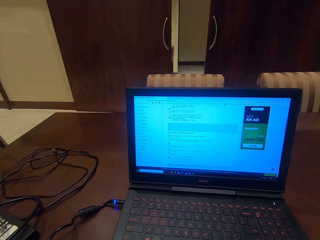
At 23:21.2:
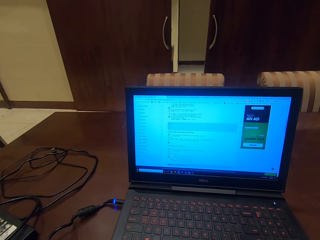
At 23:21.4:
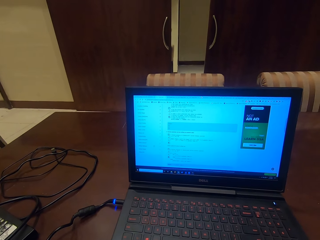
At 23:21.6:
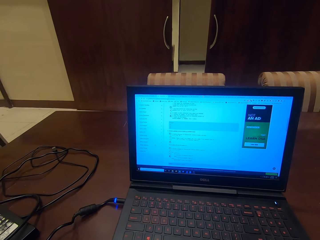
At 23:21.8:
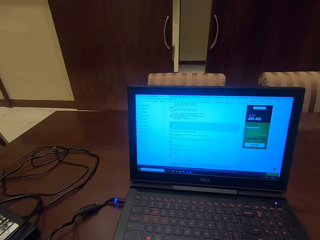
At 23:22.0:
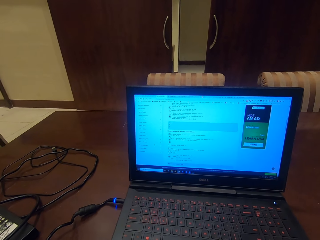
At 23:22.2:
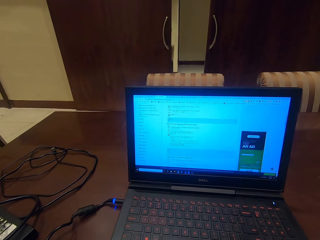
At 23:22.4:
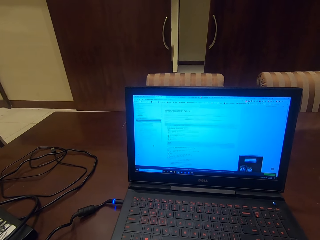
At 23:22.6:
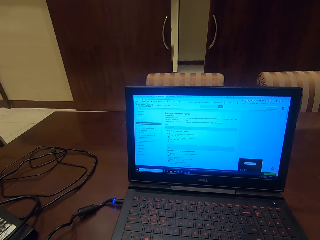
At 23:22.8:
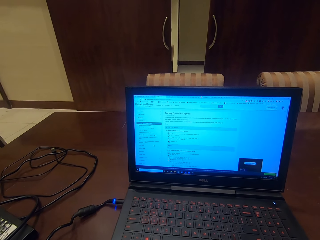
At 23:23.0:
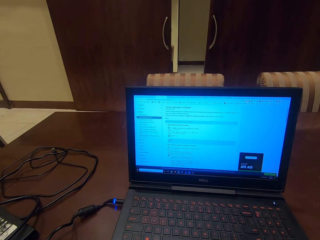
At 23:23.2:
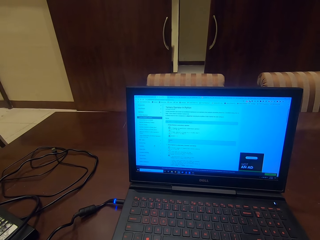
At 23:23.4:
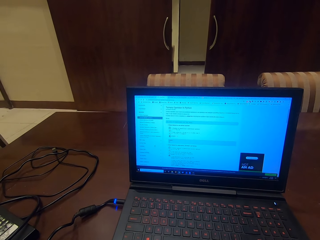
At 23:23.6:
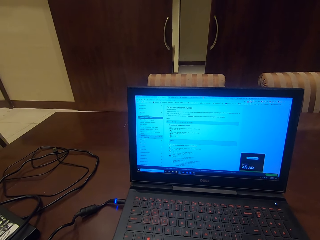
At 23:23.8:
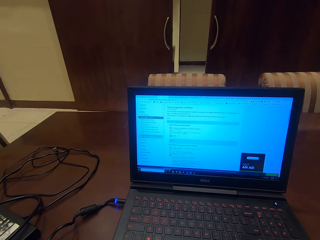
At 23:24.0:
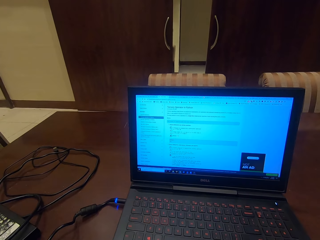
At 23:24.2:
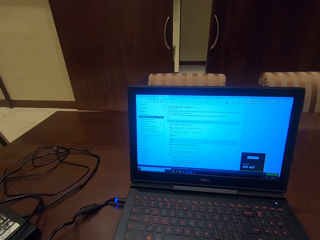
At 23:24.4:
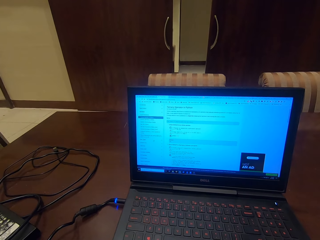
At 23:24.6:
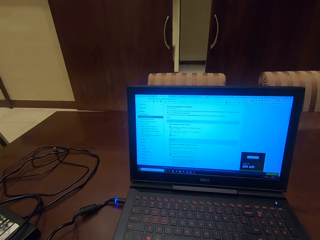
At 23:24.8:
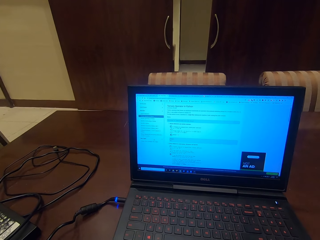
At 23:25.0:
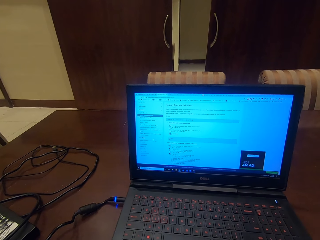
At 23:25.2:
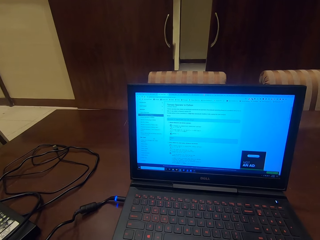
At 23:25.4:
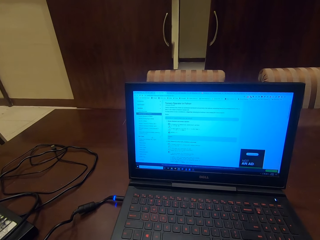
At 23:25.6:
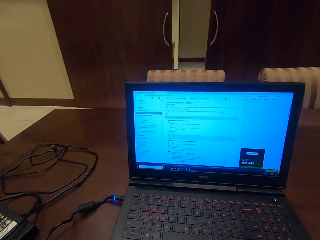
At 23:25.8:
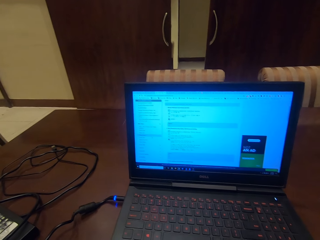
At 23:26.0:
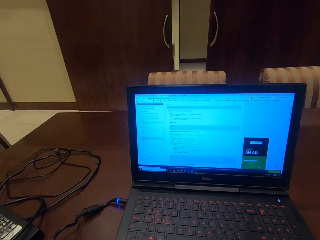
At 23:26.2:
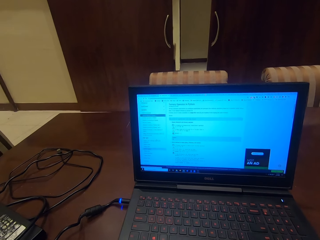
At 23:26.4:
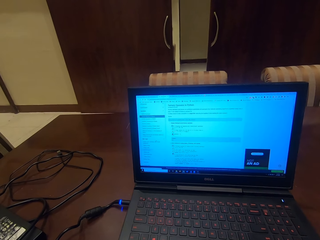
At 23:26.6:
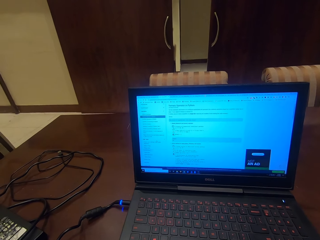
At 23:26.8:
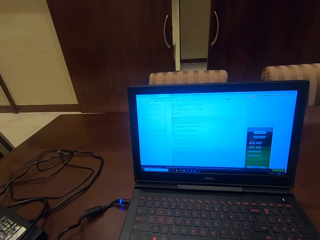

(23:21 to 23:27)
The camera wearer operates the laptop.

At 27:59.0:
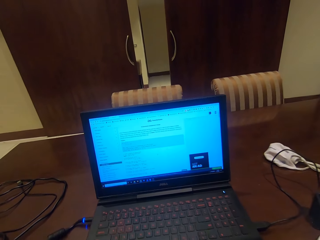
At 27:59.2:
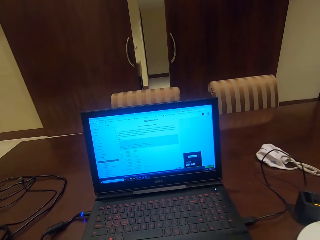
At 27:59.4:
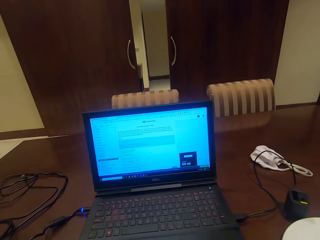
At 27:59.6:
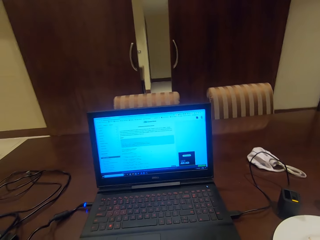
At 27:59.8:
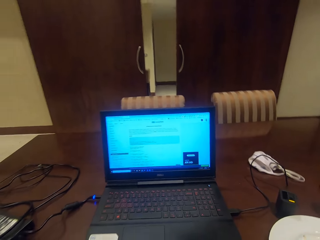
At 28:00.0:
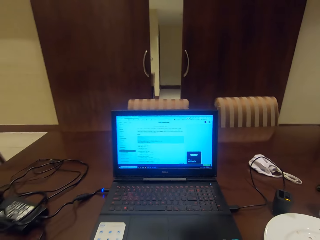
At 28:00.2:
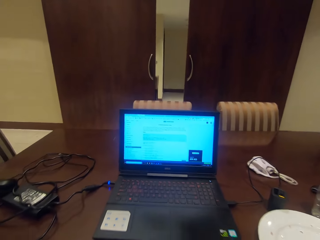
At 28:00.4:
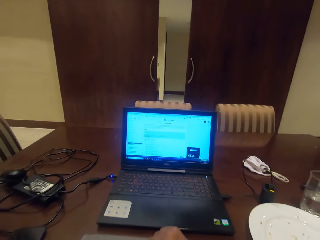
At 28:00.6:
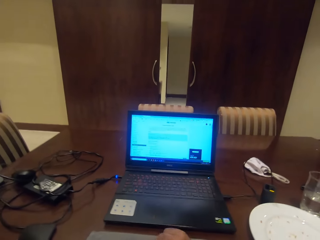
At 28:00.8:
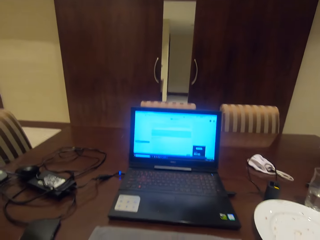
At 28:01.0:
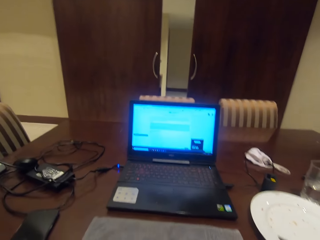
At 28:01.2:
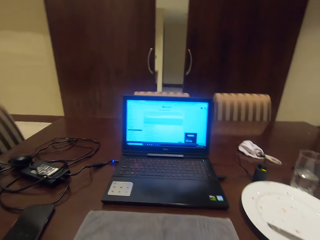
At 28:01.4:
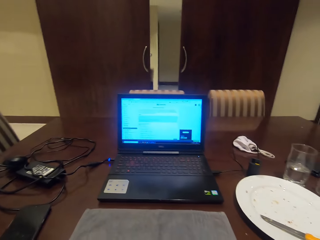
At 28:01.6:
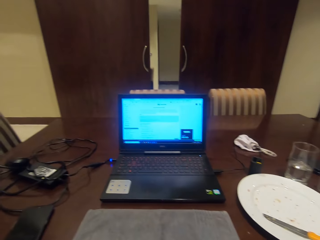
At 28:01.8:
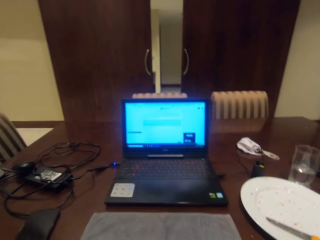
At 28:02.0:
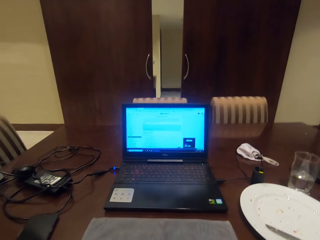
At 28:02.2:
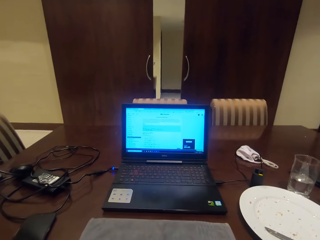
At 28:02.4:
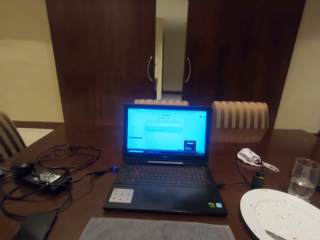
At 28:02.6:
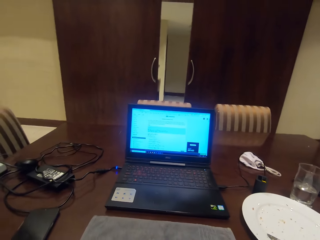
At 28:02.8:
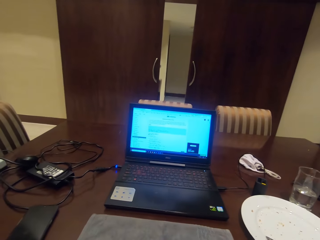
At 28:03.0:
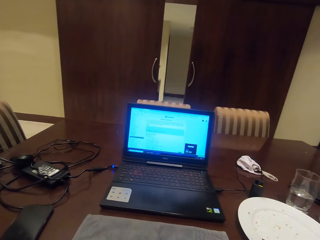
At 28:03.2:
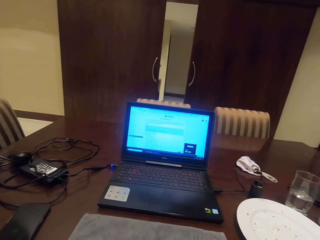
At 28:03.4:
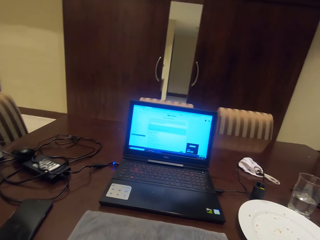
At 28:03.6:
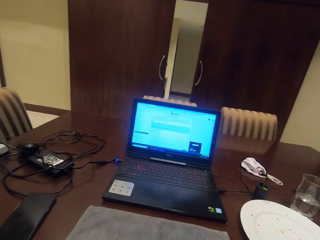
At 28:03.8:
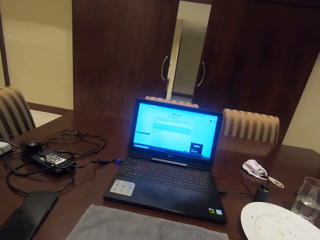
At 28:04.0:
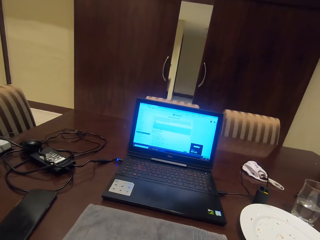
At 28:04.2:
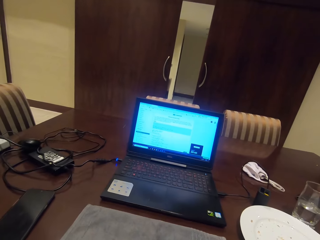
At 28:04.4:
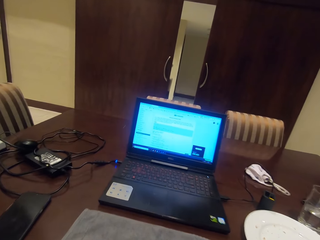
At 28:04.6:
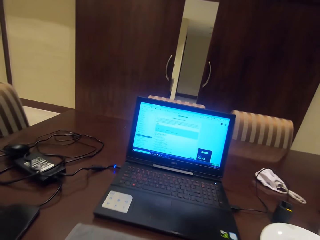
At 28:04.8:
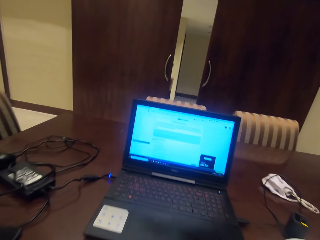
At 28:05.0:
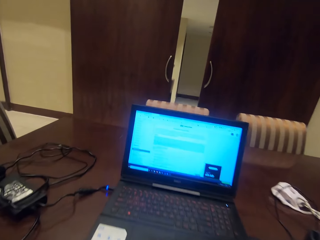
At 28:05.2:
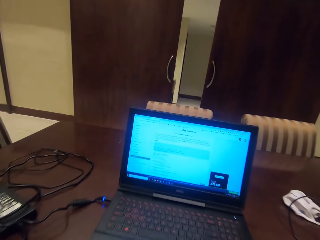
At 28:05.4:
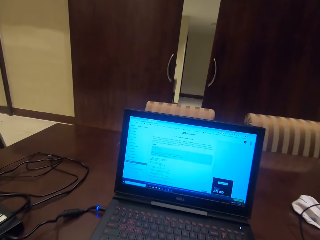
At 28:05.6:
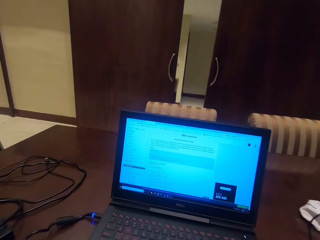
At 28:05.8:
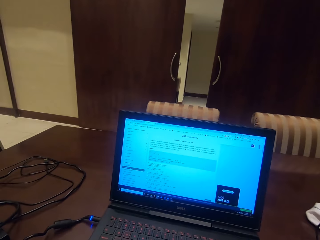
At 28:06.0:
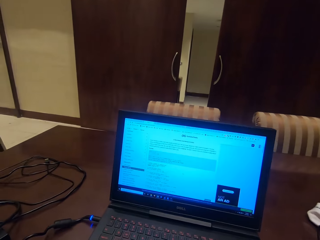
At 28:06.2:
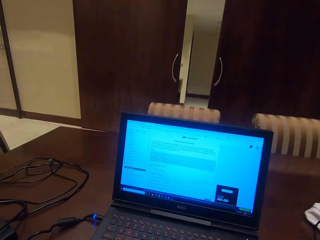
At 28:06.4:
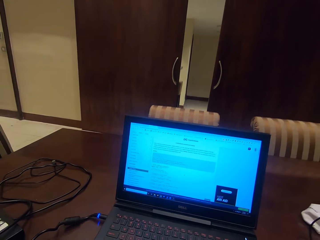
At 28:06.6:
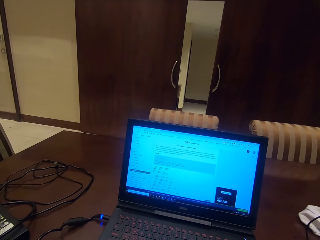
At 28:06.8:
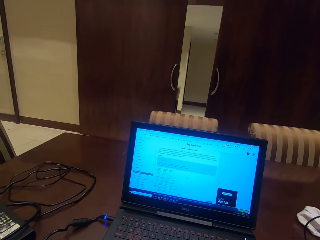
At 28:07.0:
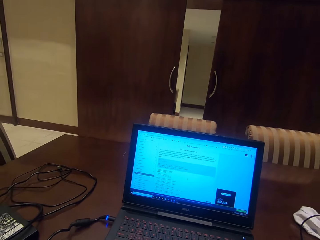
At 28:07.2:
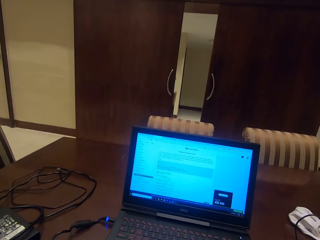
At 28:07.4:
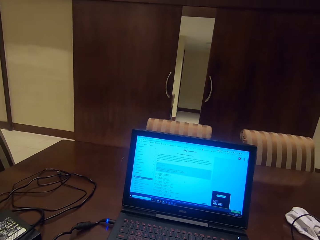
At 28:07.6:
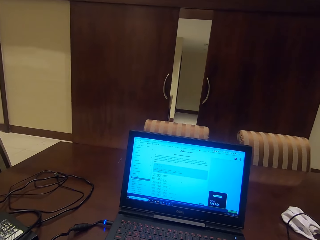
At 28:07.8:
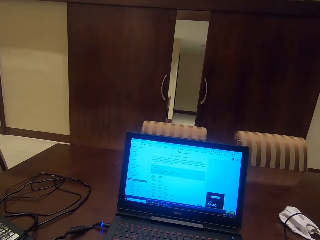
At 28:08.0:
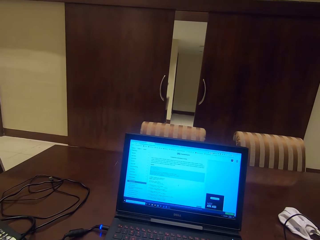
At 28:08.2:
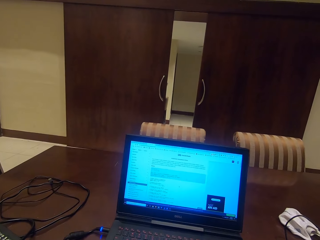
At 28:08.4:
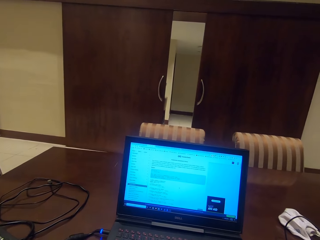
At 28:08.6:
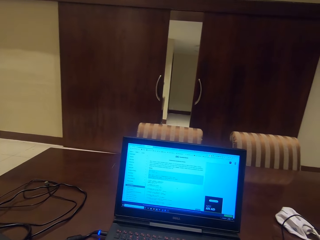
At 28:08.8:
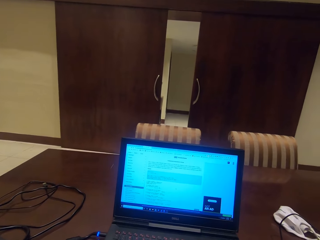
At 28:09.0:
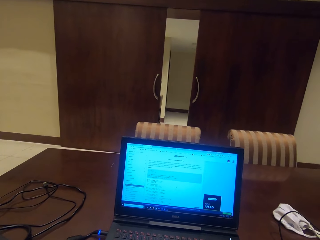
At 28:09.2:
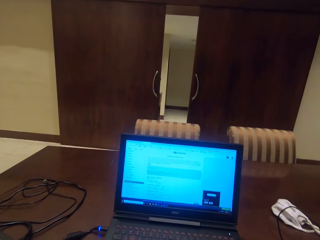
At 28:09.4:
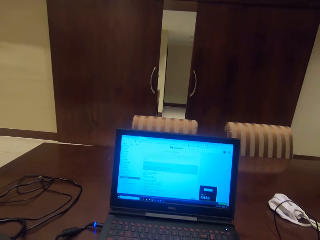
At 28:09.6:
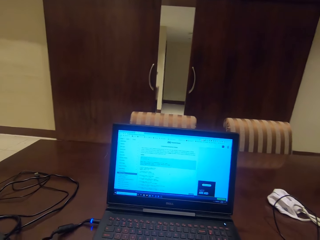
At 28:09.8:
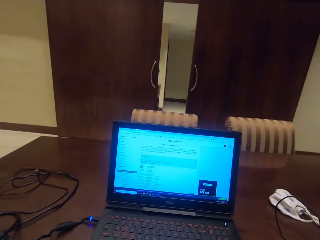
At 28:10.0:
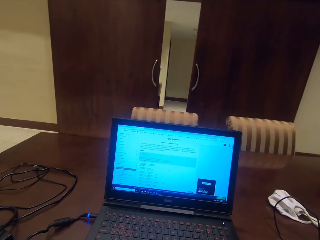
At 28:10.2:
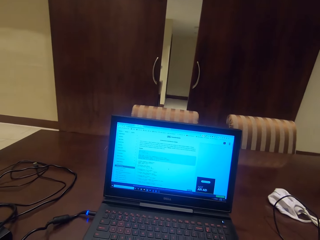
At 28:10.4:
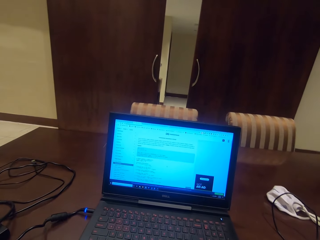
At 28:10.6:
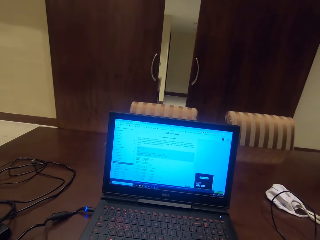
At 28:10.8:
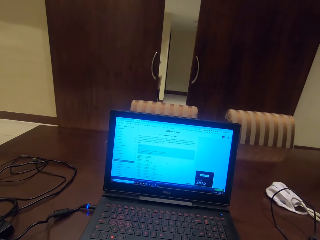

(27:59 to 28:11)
The camera wearer pulls a paper. They stare at a laptop.

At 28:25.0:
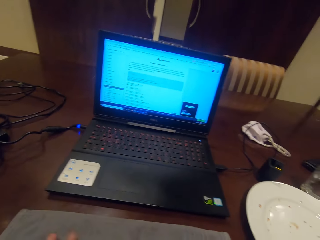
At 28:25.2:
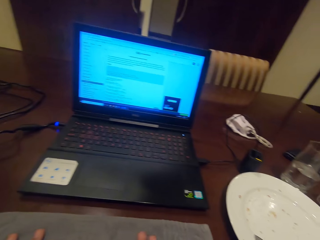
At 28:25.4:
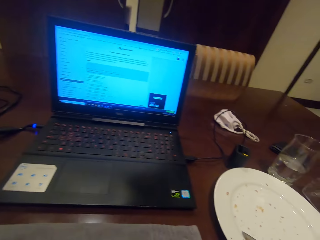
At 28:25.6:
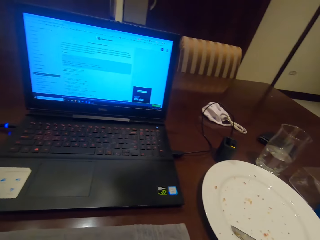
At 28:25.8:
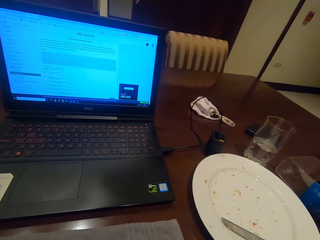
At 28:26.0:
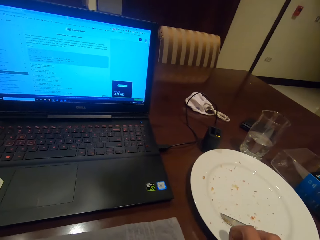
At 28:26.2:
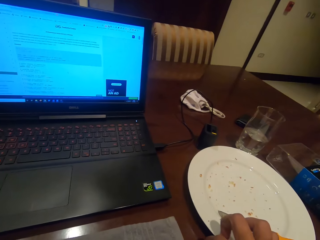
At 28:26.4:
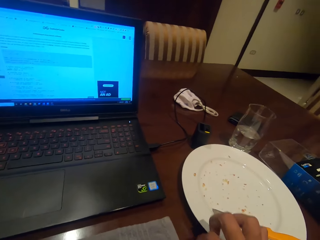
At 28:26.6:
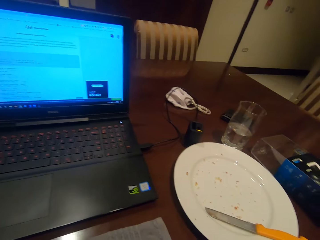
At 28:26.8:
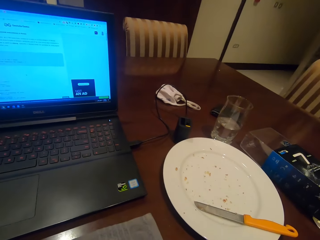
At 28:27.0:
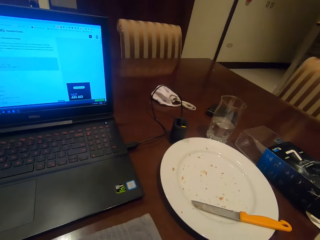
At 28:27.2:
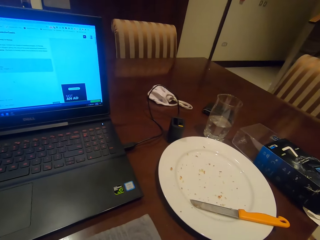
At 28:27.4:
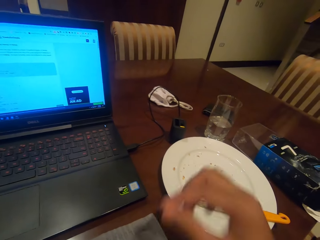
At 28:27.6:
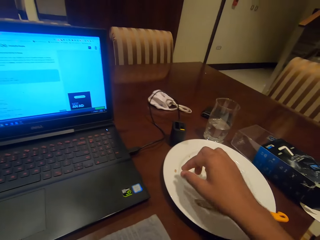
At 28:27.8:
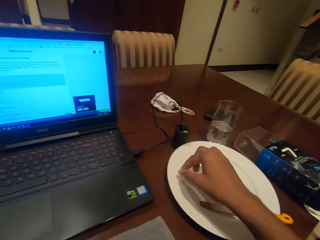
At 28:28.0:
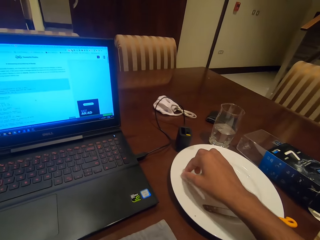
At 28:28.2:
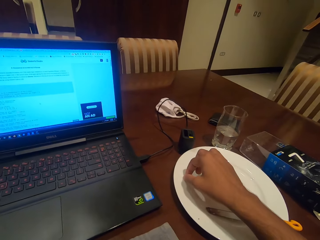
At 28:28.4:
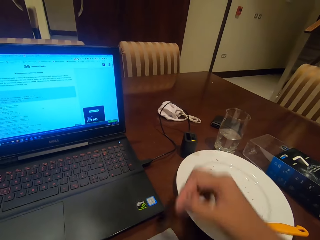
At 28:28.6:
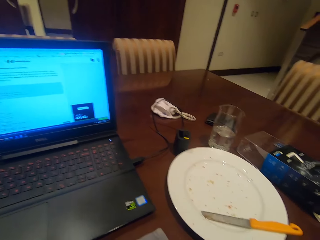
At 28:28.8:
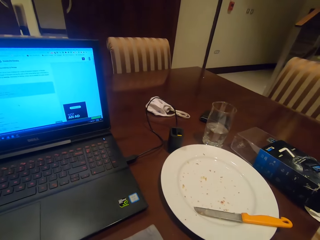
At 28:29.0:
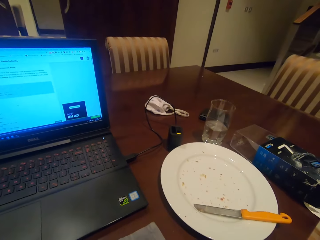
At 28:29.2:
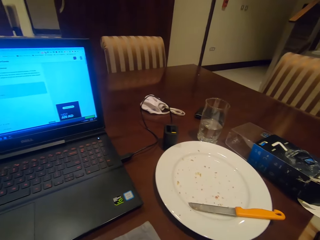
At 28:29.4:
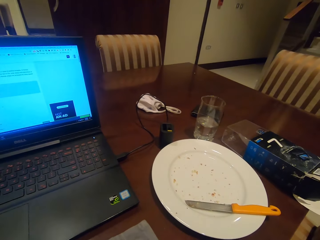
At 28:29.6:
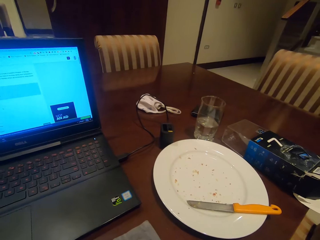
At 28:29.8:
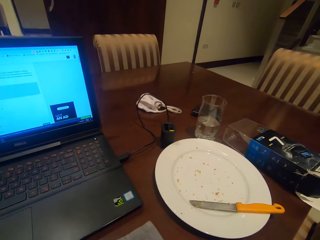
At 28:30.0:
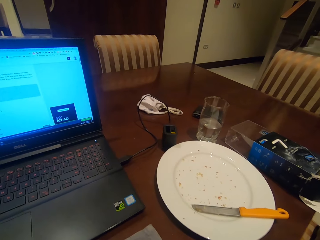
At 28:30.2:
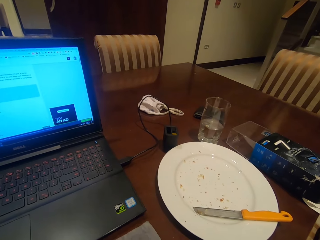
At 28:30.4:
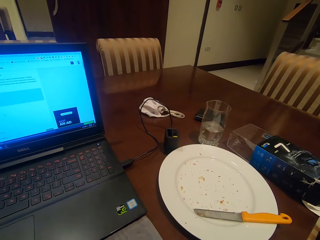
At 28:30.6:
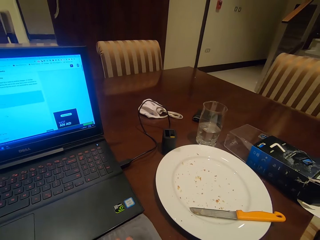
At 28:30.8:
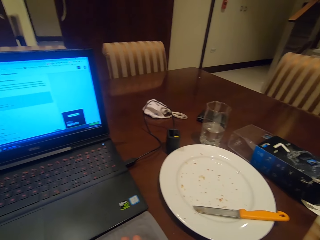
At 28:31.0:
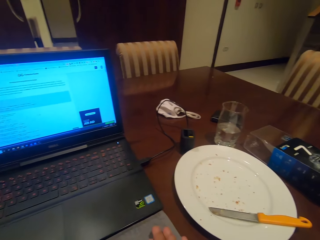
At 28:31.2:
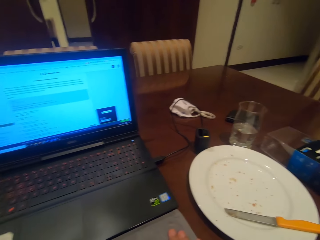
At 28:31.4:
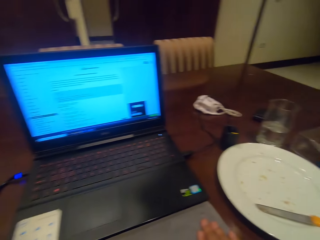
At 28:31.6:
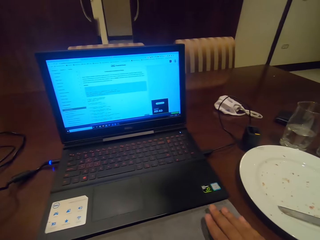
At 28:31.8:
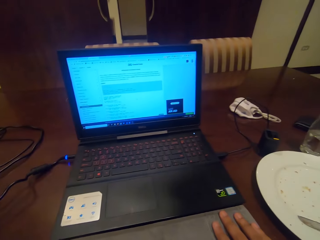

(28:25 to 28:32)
The camera wearer touches a plate. They pick a food particle. They eat the food particle. They push a paper. They pick something from the place.
